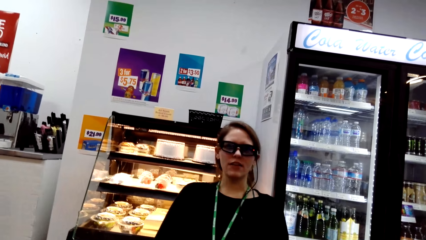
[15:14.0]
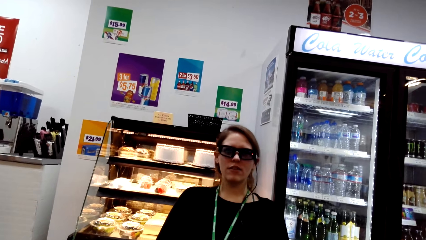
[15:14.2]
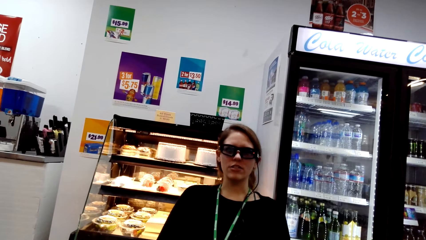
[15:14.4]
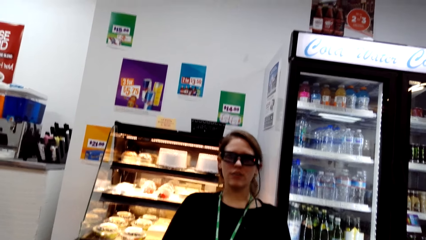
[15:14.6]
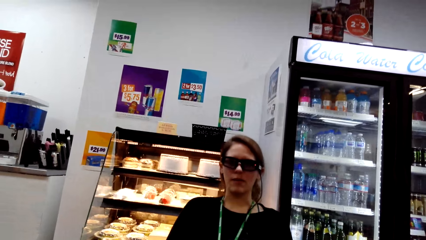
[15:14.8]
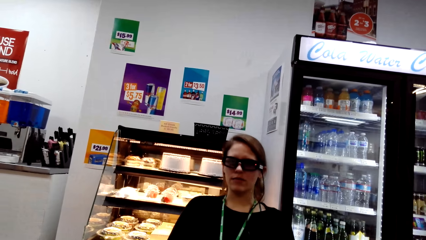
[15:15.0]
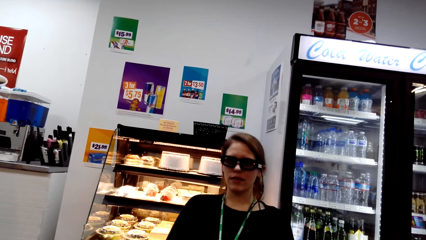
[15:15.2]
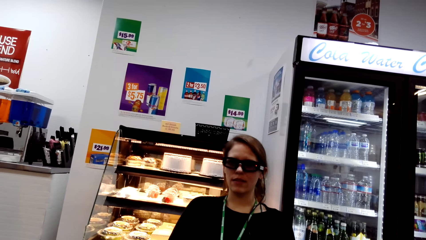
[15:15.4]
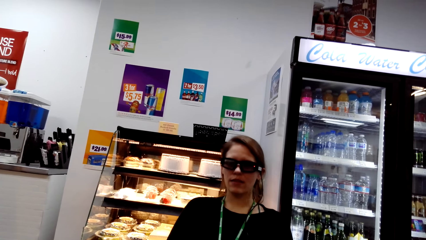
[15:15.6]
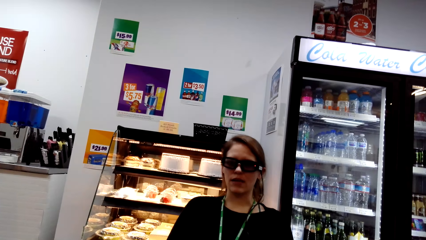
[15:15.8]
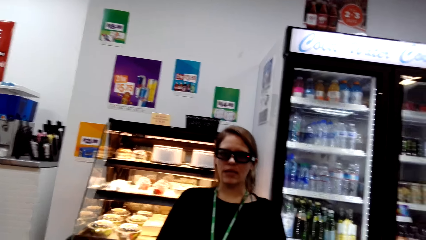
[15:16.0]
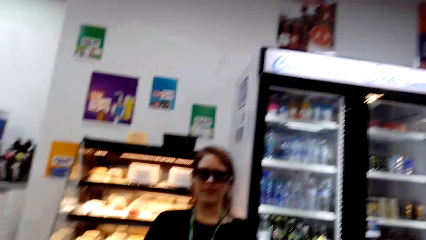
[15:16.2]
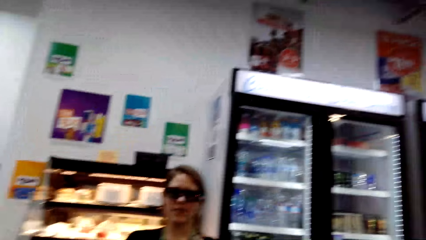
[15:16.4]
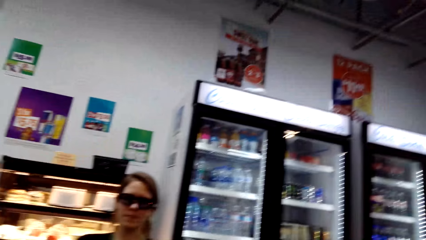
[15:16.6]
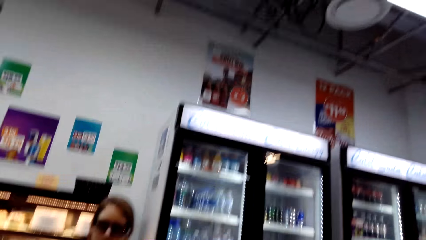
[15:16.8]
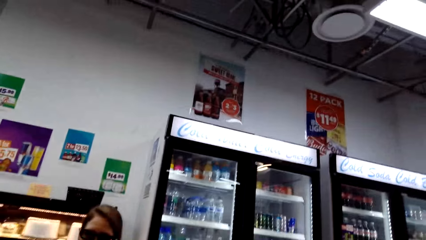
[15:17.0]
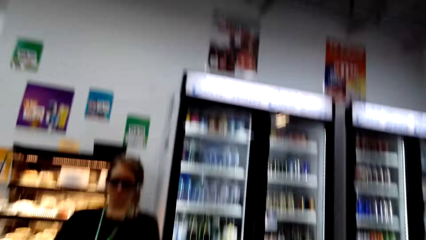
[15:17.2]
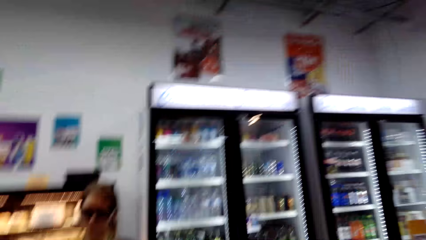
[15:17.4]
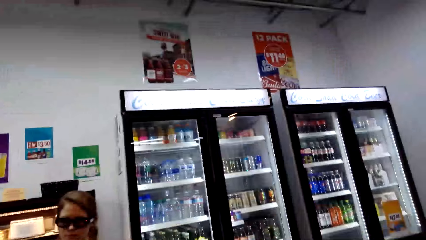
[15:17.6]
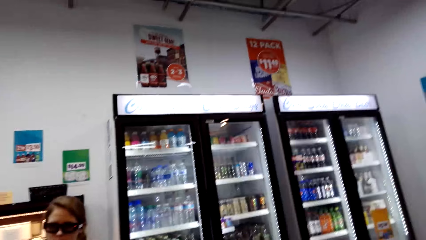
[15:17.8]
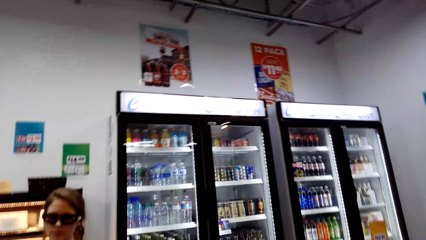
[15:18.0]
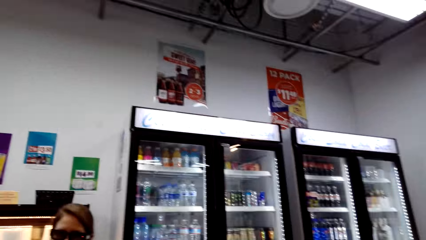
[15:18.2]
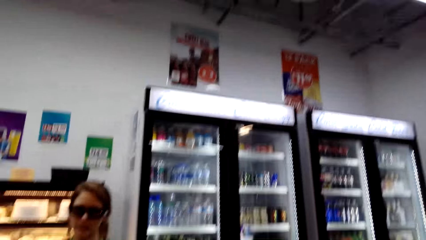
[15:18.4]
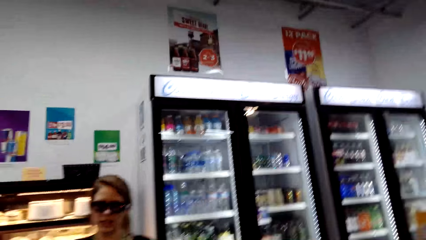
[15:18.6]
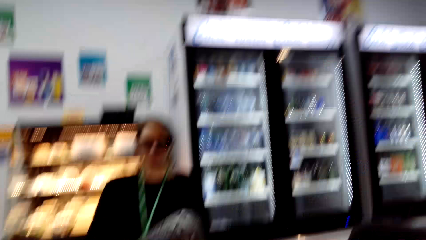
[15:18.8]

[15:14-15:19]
The camera wearer interacts with a woman.

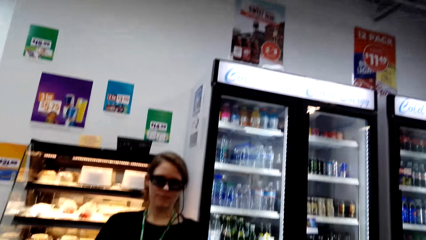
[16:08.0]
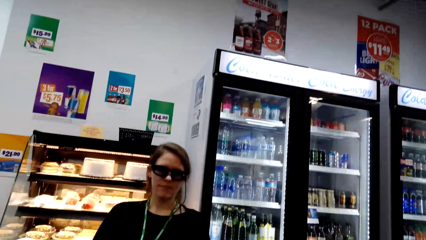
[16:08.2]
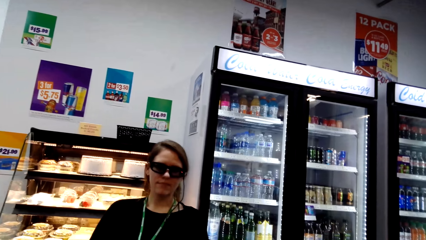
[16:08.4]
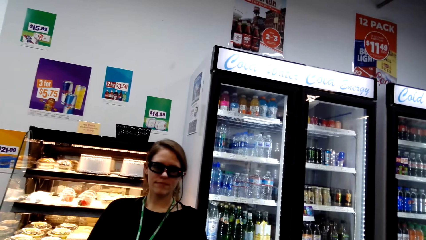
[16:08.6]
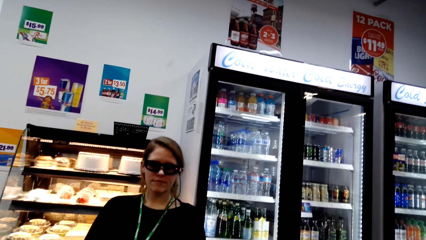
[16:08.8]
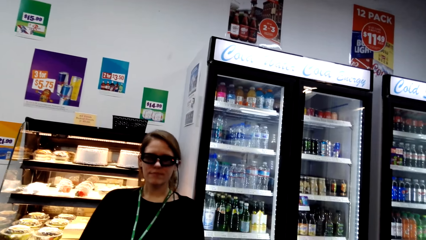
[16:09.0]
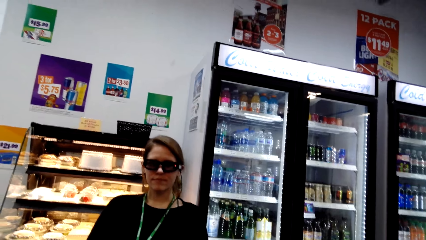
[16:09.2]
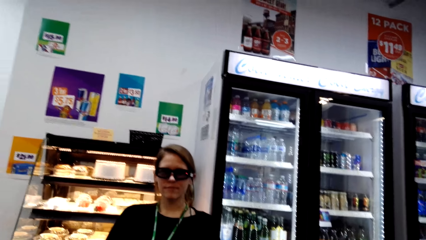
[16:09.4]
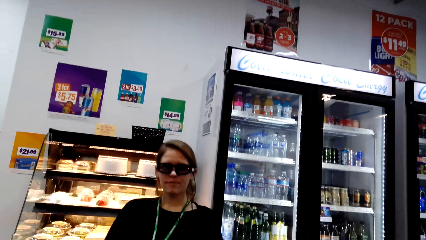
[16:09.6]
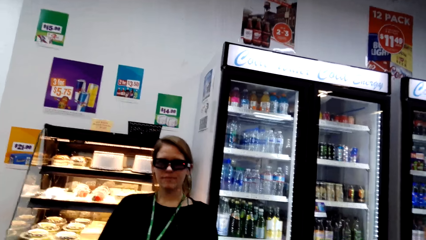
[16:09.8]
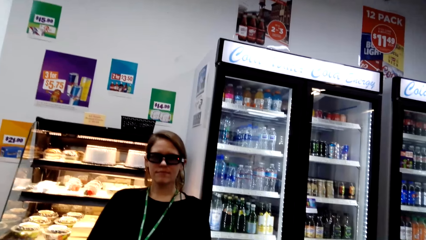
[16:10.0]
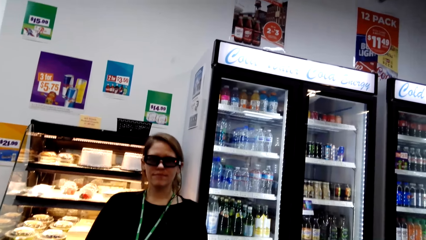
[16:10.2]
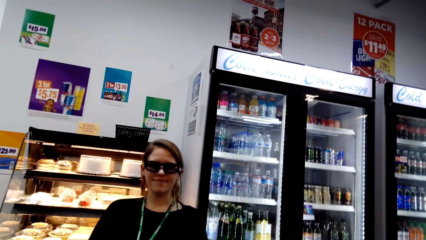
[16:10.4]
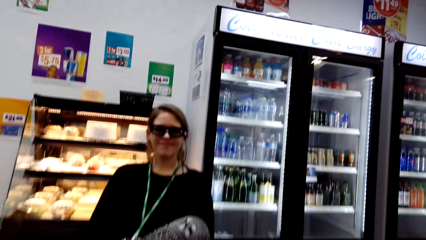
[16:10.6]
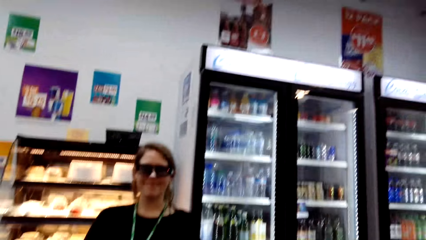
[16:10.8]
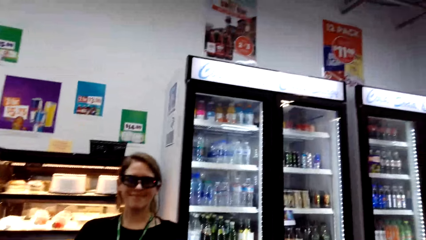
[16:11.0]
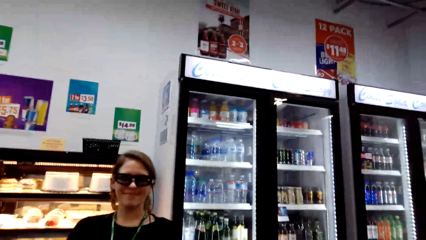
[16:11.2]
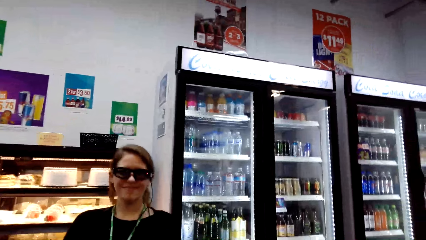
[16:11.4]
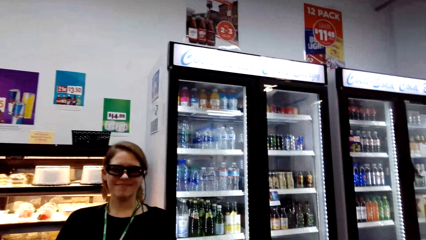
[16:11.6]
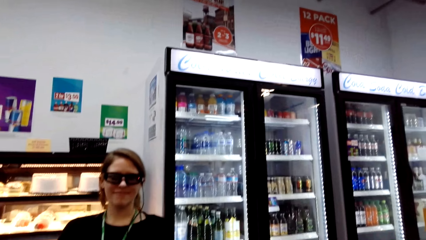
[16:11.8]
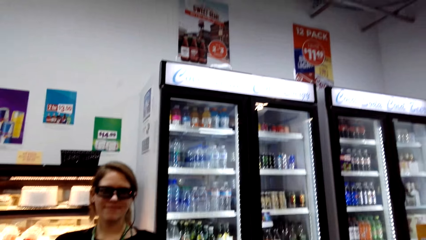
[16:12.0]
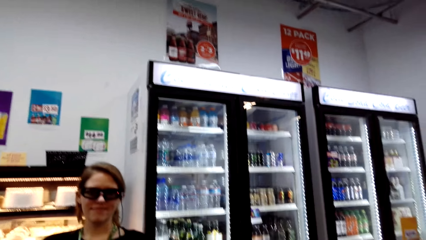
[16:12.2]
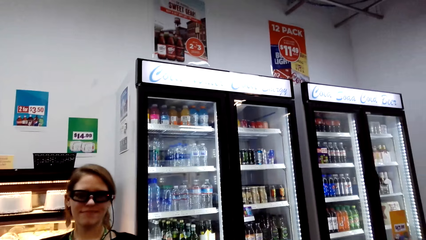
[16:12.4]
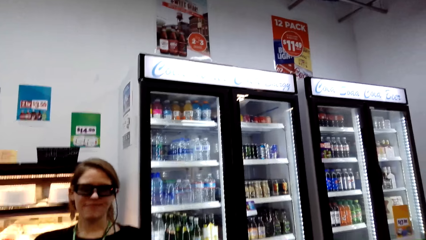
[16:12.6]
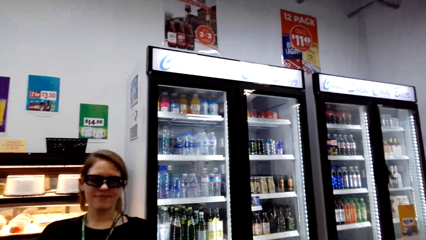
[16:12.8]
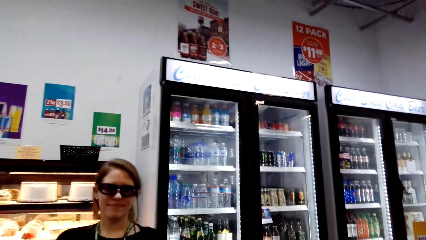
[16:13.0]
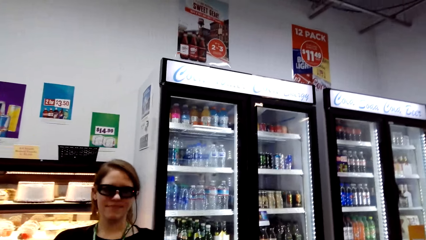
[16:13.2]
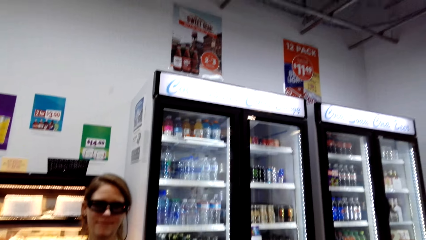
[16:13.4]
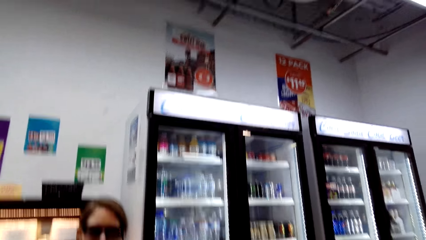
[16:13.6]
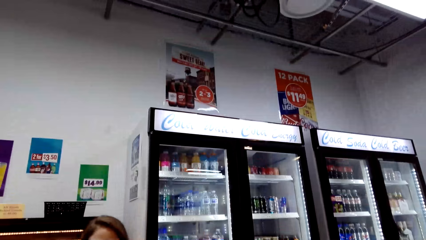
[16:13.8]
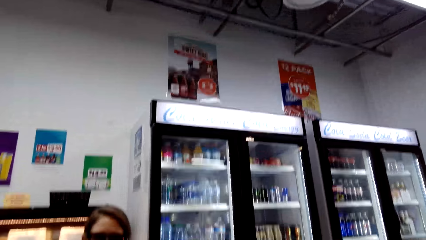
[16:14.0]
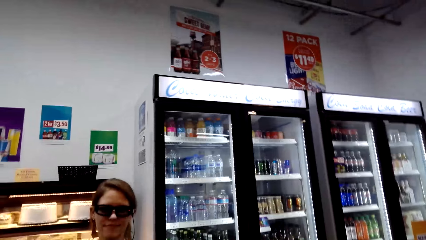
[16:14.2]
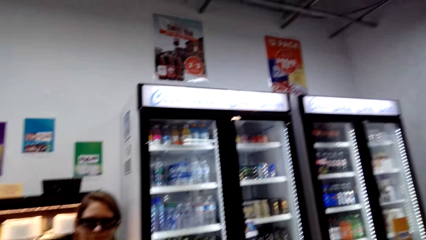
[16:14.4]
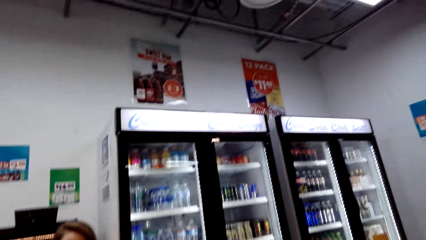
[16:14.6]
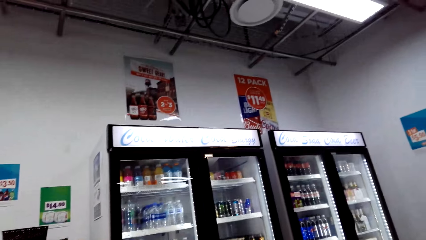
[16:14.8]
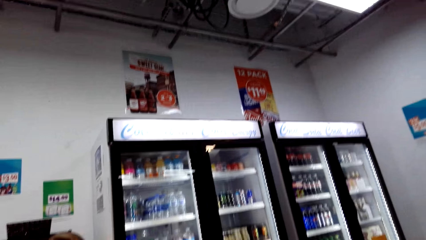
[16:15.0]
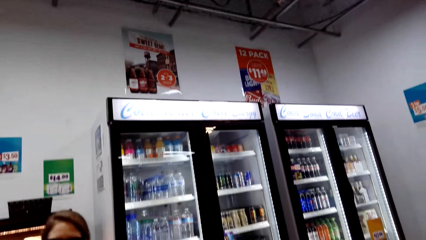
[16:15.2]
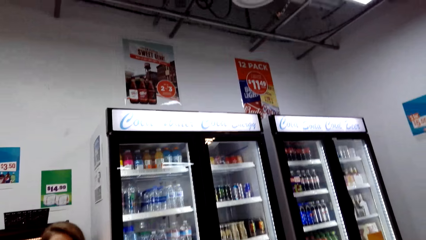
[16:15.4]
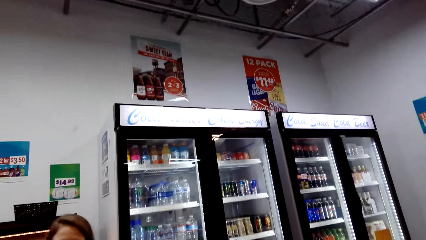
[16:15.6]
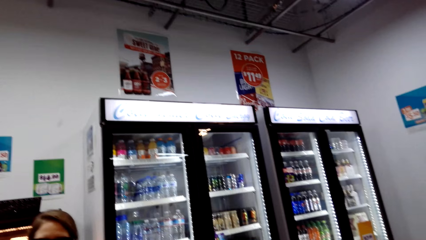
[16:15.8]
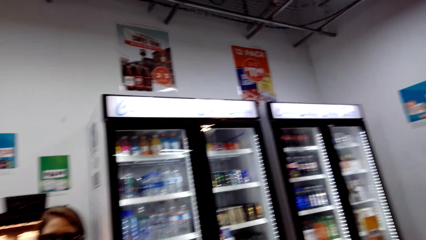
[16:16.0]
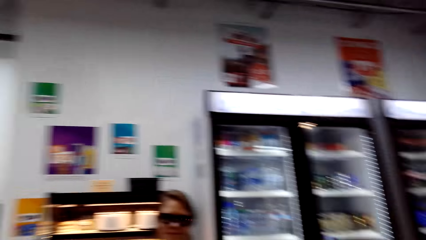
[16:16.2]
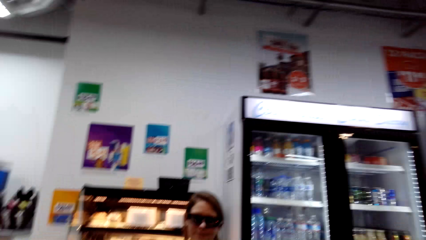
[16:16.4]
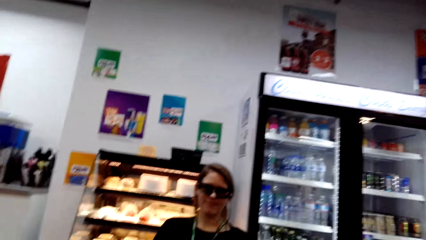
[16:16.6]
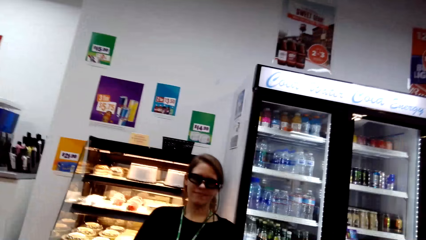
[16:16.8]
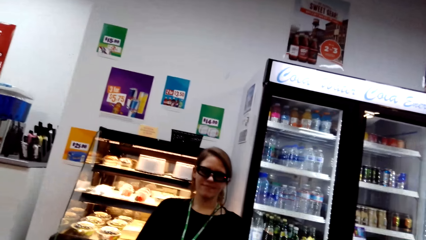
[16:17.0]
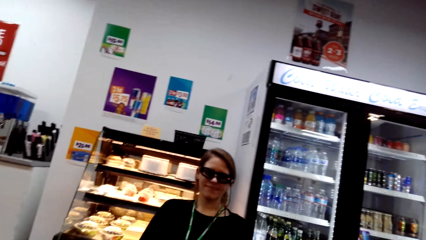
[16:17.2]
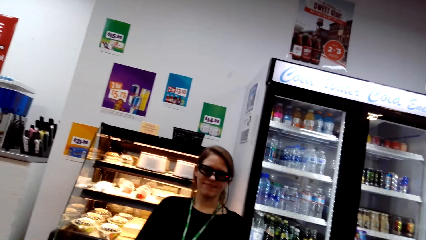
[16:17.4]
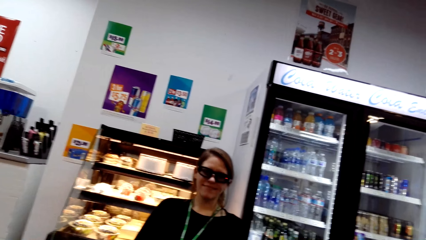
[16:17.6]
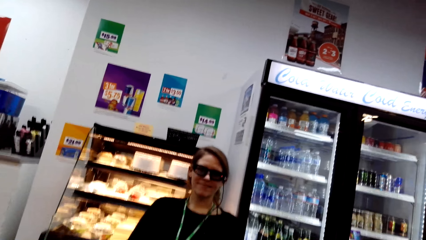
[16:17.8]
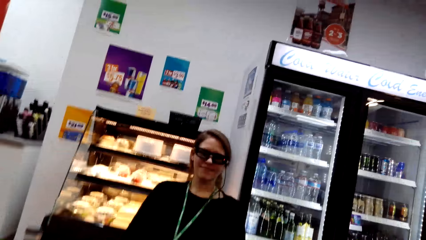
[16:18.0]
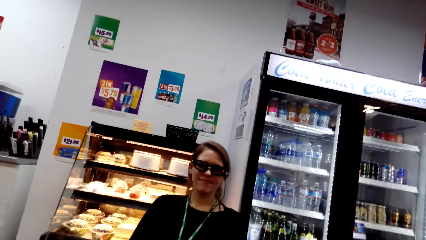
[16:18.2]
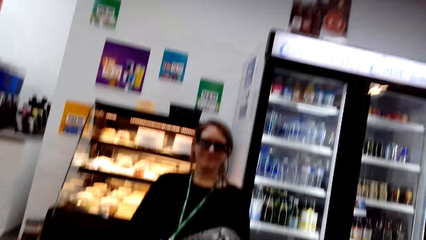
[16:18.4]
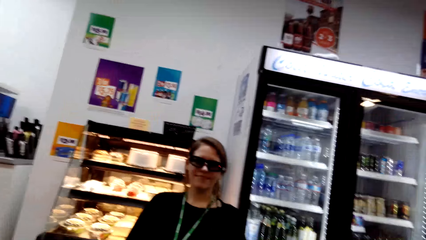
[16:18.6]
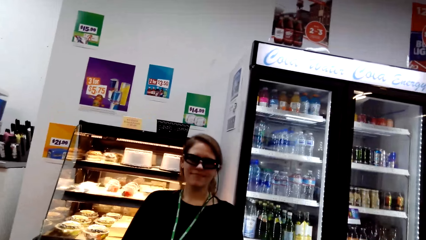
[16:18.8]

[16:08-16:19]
A woman nods her head. The camera wearer interacts with the woman.
